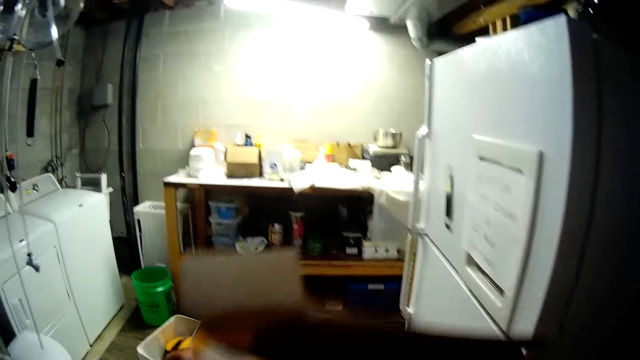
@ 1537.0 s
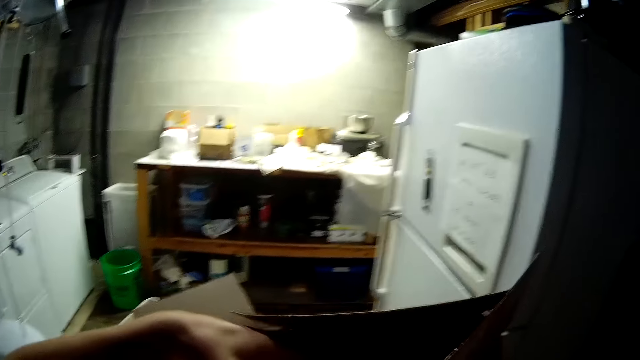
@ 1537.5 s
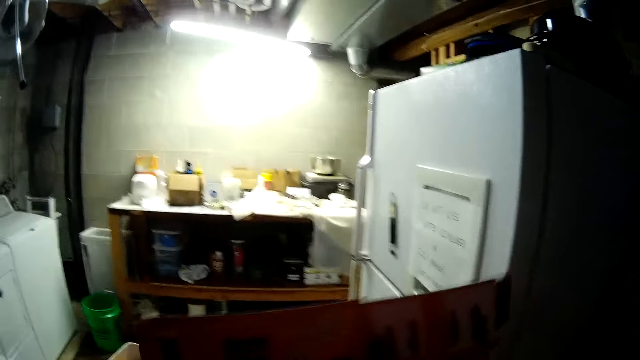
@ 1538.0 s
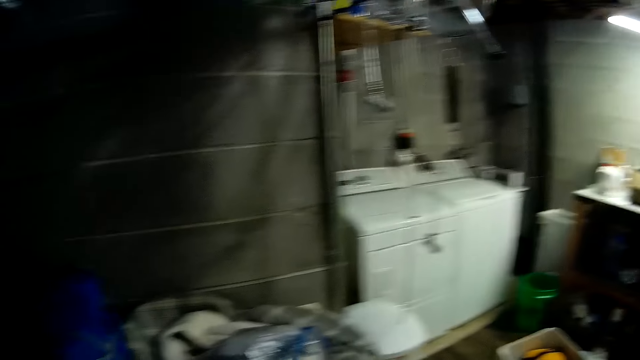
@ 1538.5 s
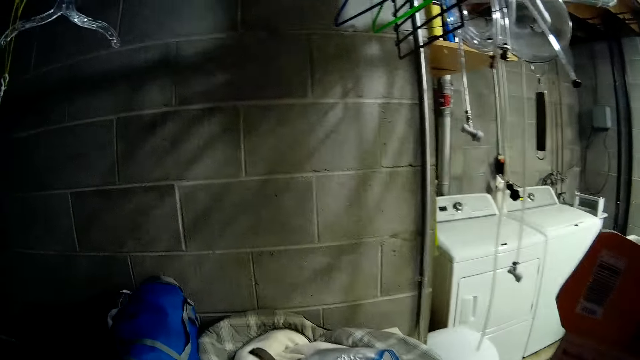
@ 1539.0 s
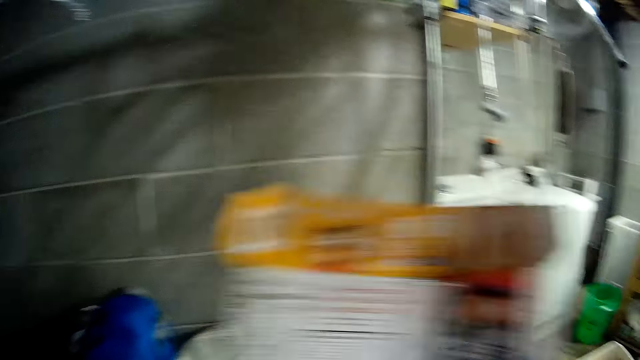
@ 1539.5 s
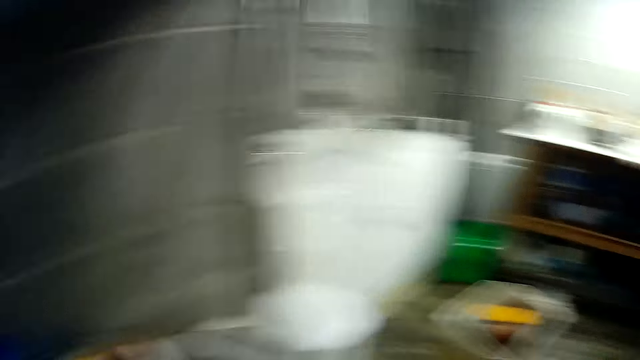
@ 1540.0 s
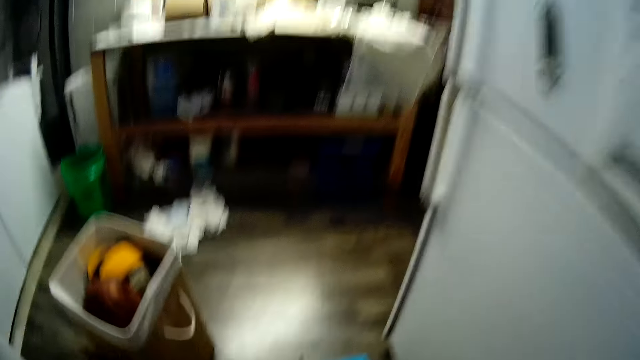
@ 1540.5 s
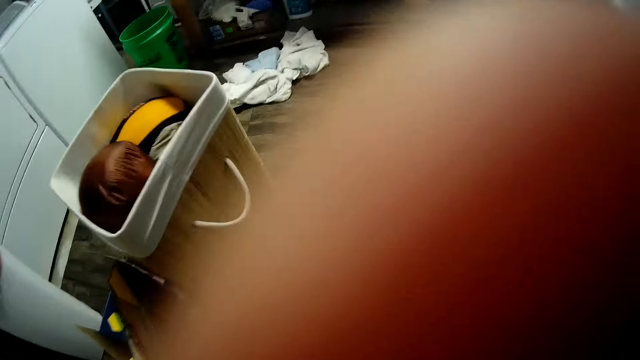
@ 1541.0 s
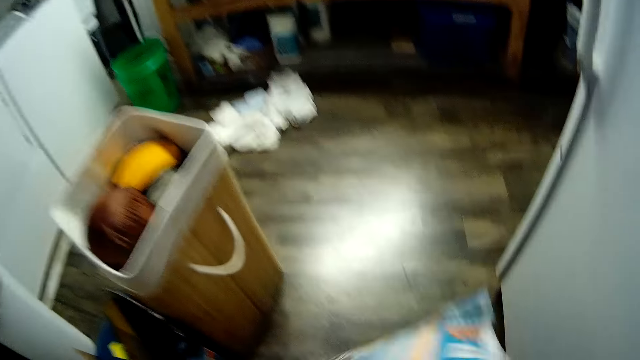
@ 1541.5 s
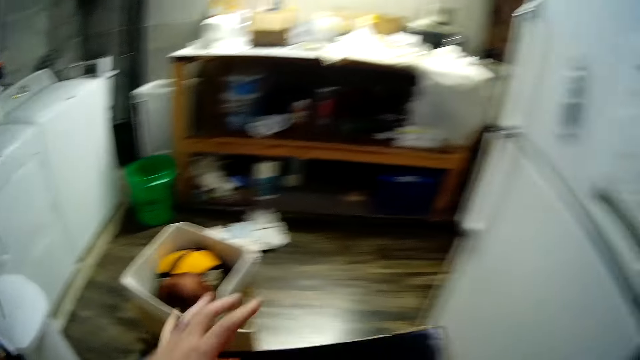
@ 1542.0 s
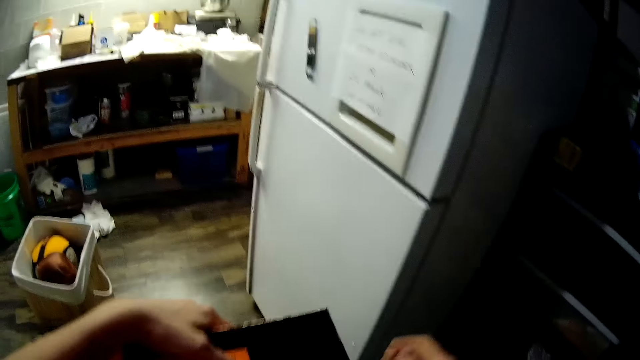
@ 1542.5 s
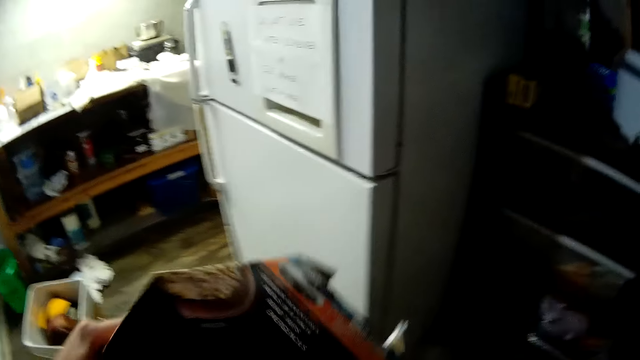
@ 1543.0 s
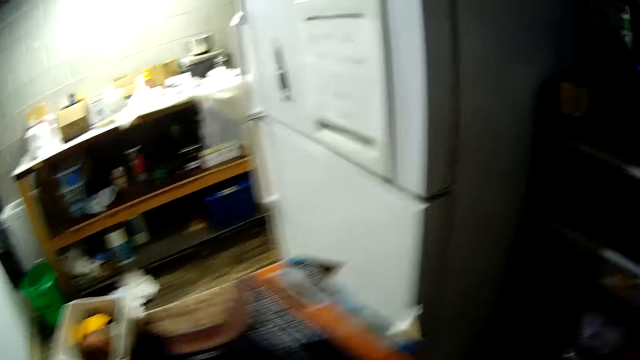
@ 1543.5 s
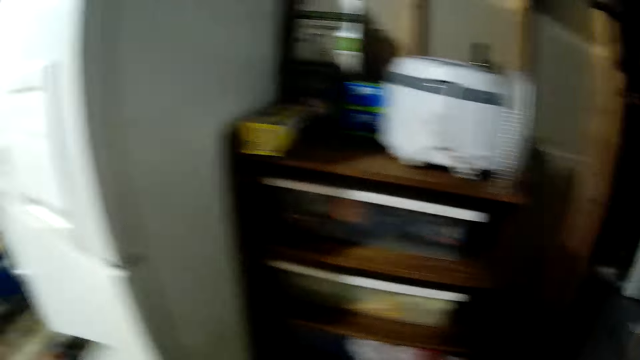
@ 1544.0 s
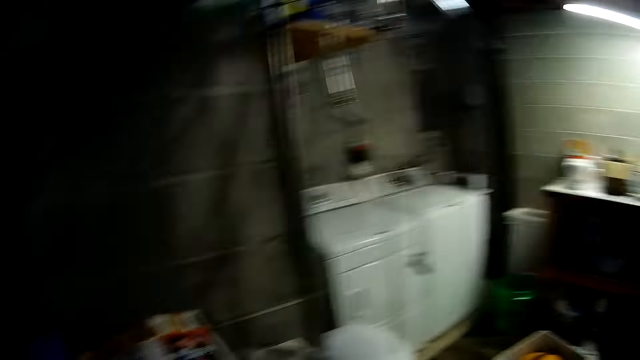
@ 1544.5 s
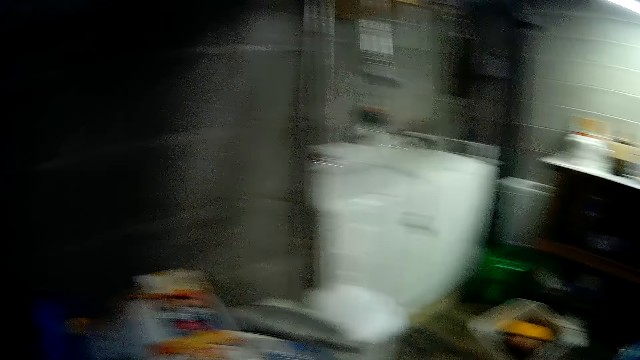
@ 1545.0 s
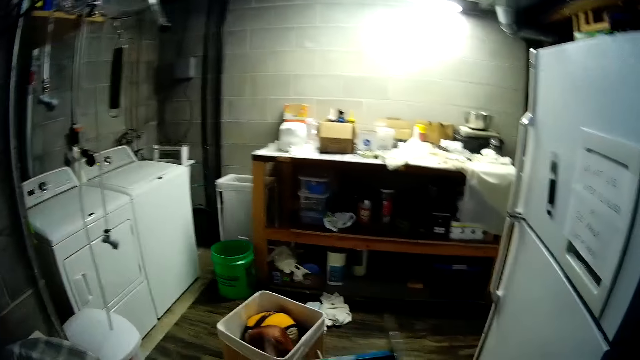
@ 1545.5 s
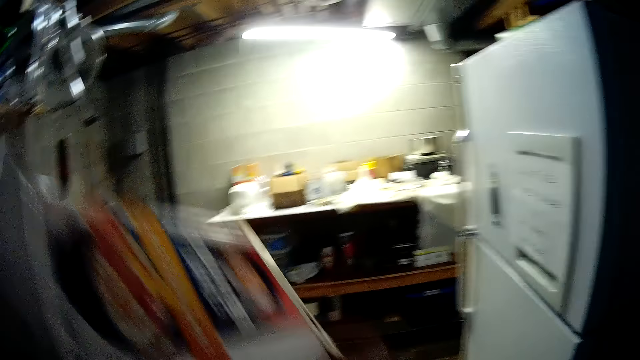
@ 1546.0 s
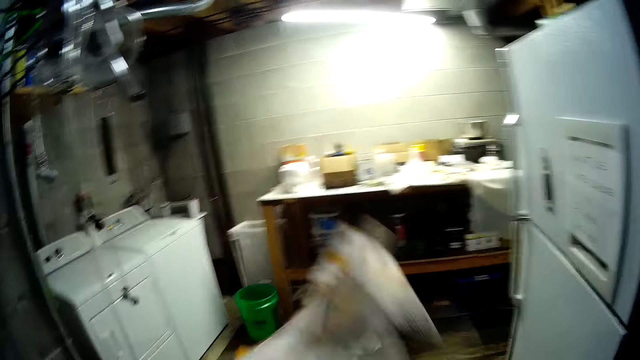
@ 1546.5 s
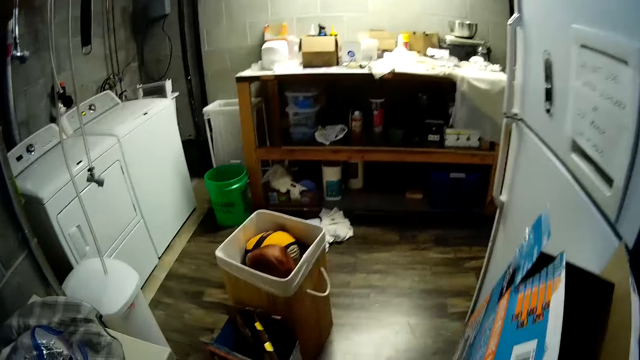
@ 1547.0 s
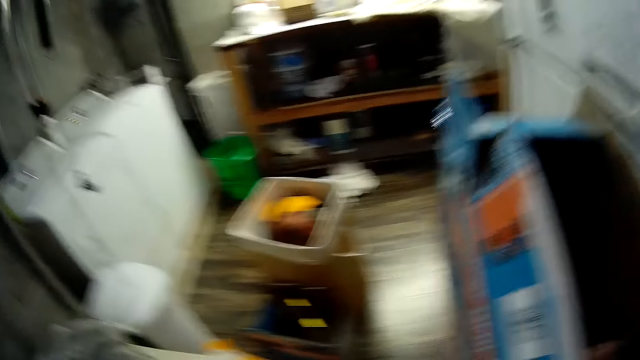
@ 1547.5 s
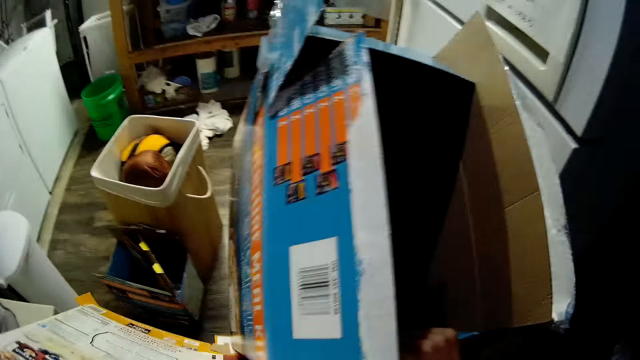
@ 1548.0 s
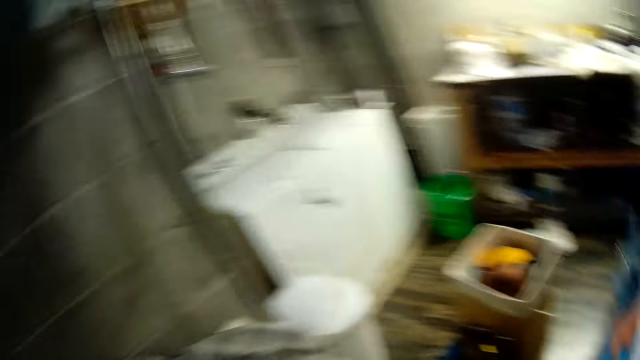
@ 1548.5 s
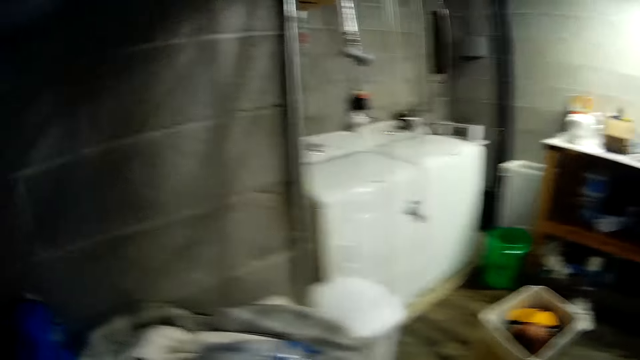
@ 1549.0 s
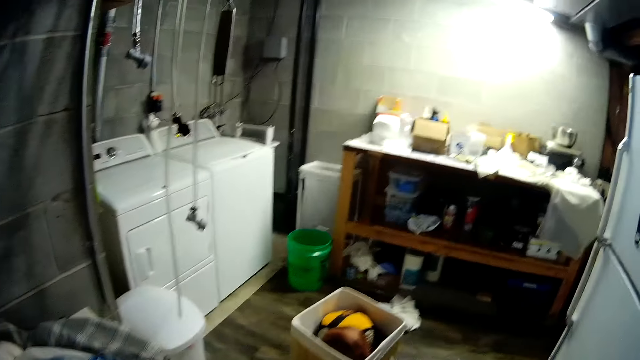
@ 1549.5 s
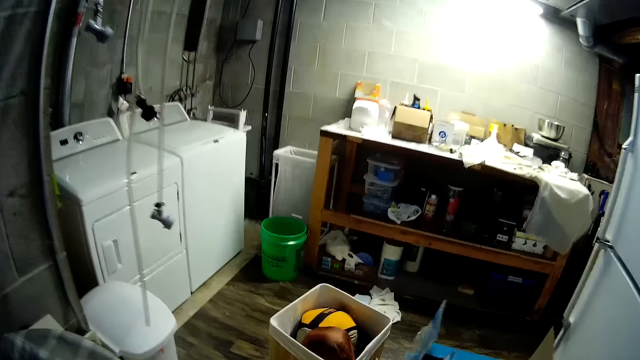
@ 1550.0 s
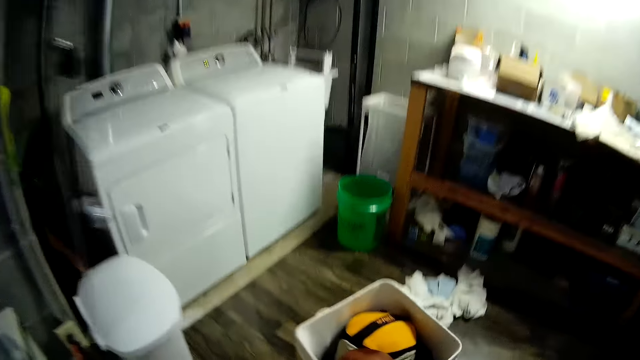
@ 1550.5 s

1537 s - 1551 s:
The camera wearer picks up a carton from a shelf with her left hand.

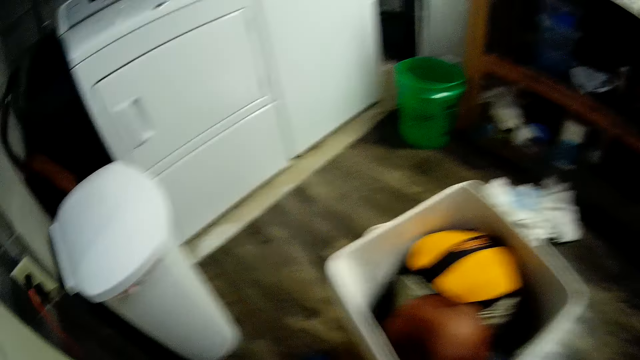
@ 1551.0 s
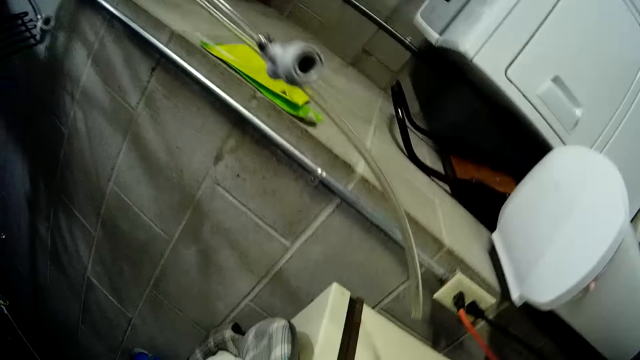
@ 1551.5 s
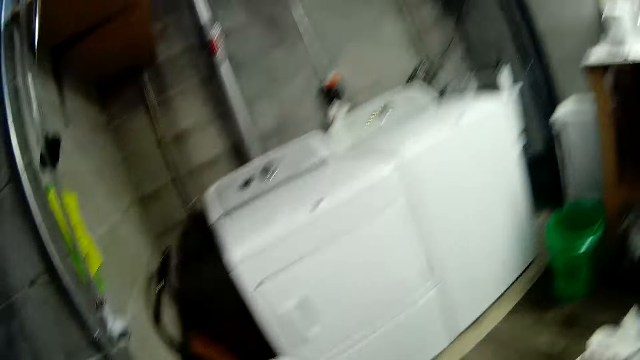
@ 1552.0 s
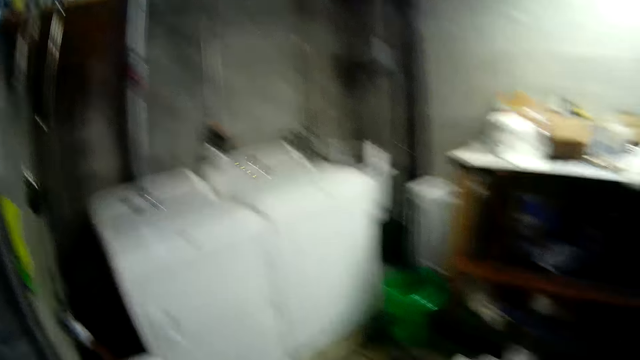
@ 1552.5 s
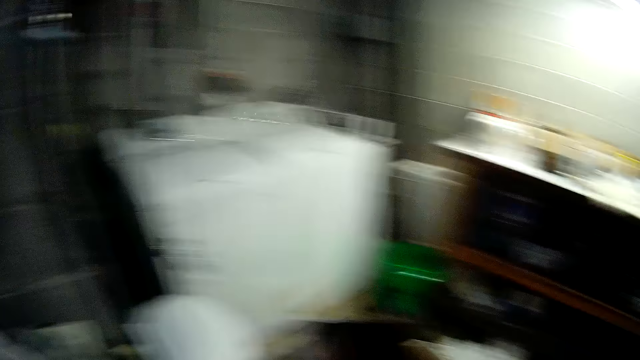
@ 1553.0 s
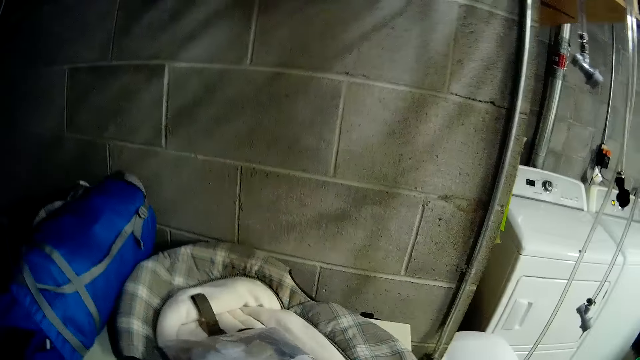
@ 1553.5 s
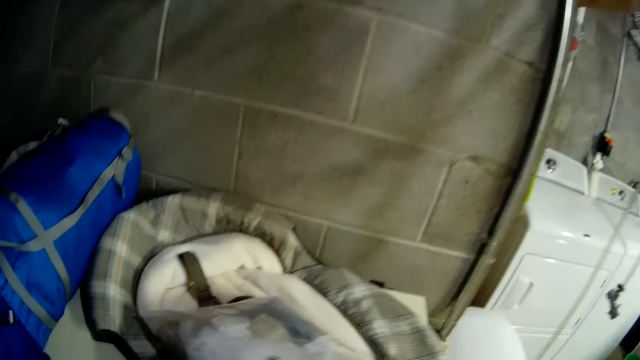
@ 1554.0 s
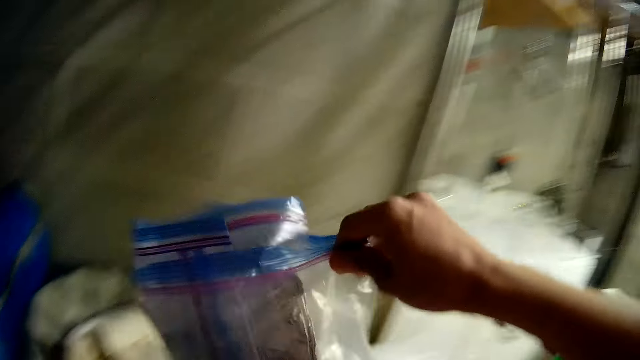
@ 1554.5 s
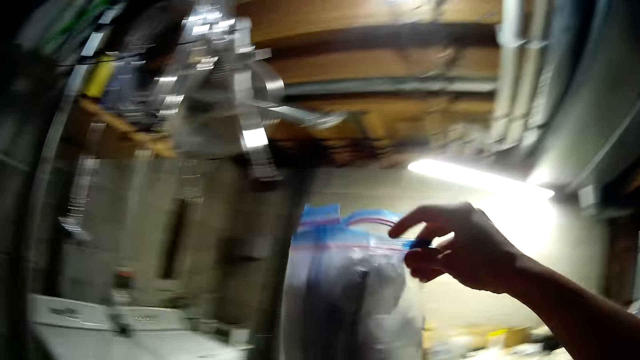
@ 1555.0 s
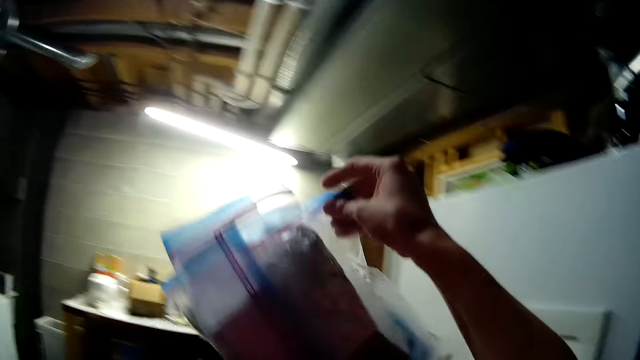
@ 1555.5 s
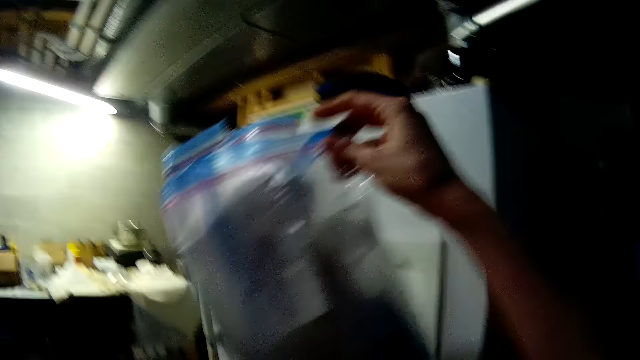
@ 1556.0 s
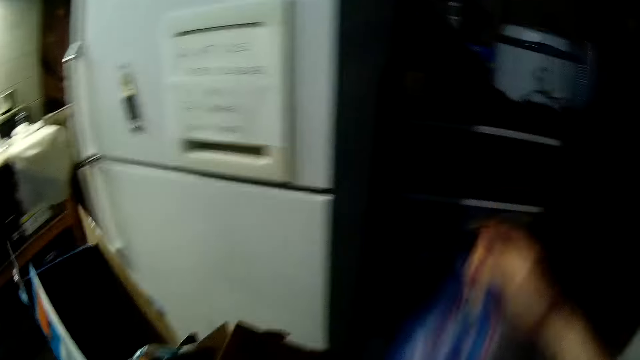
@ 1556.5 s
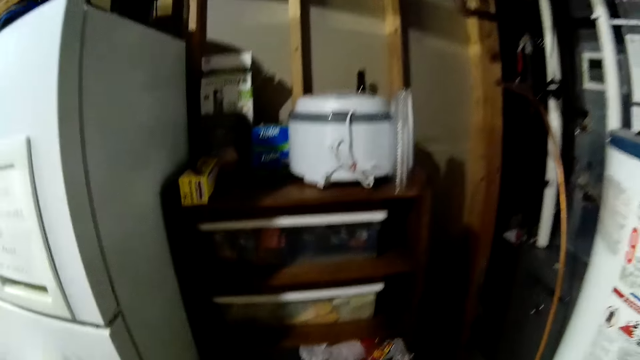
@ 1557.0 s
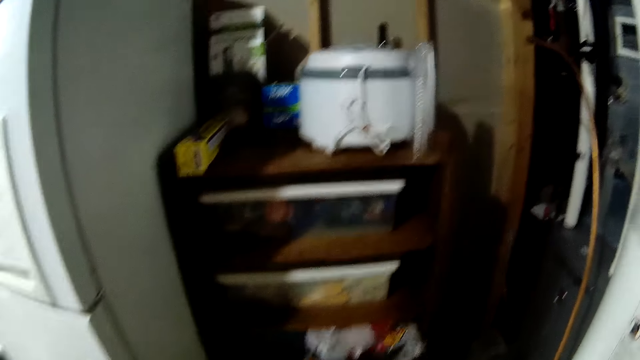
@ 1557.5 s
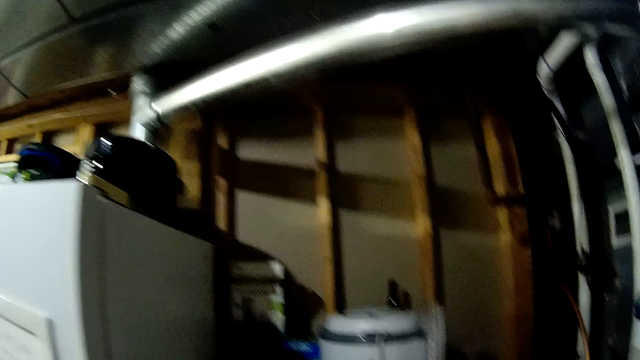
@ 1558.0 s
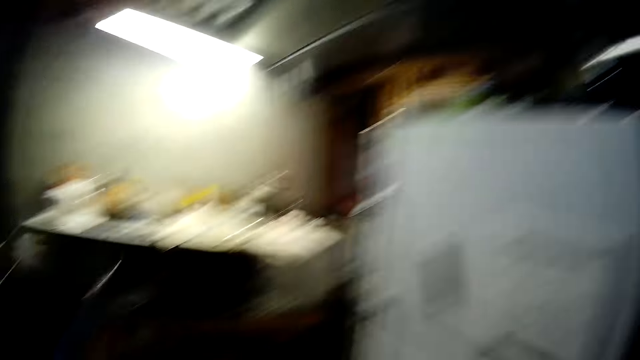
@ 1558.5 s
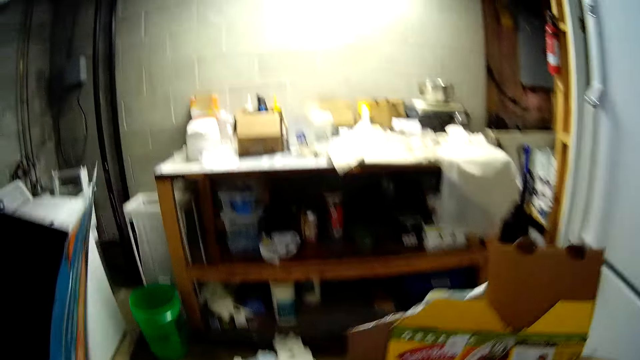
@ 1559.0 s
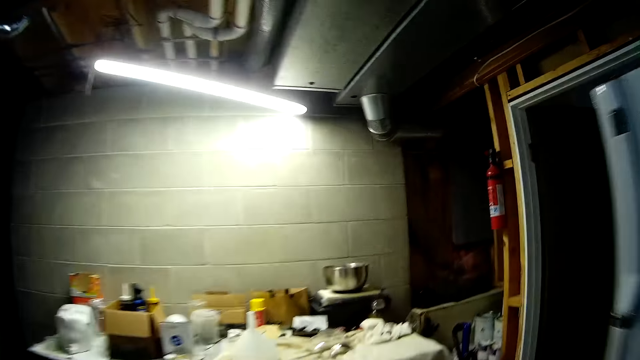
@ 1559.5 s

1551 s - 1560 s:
The camera wearer pulls up the papers. She picks up a package from the shelf with her right hand.
